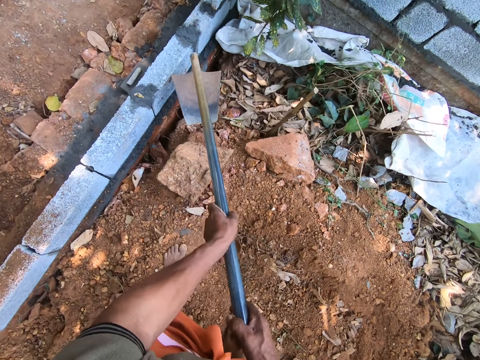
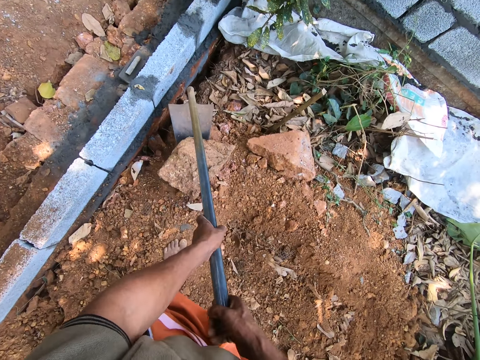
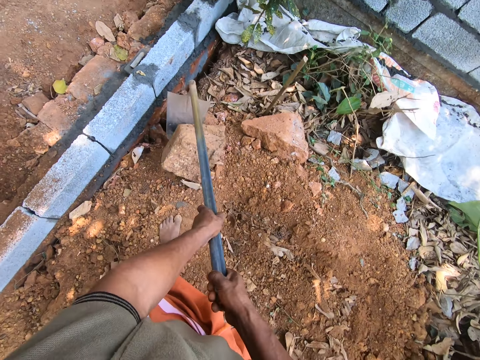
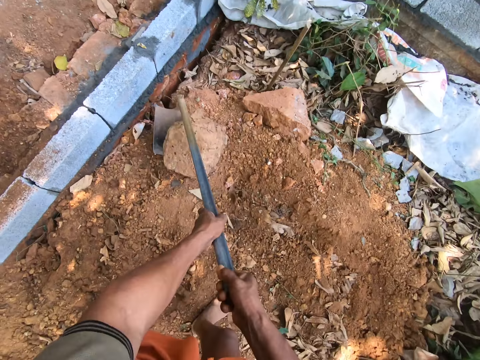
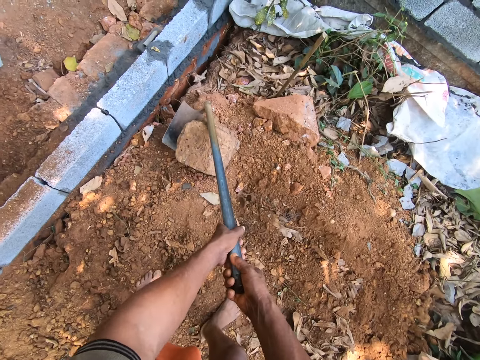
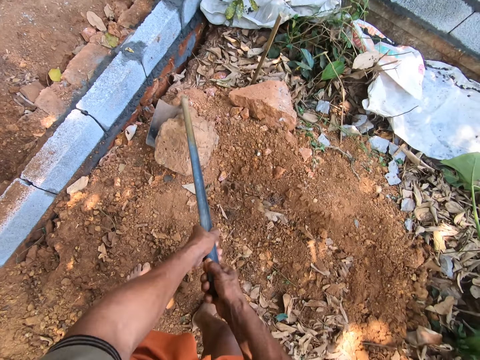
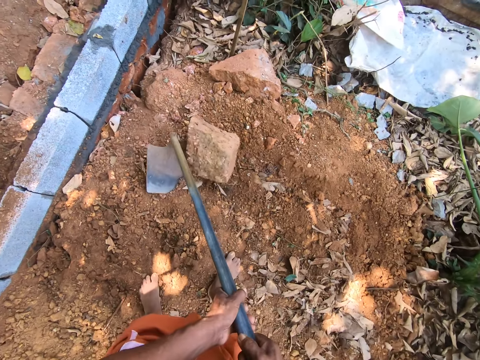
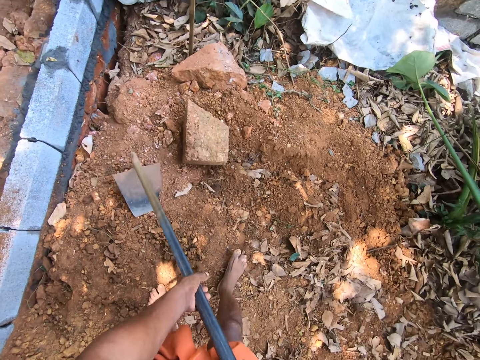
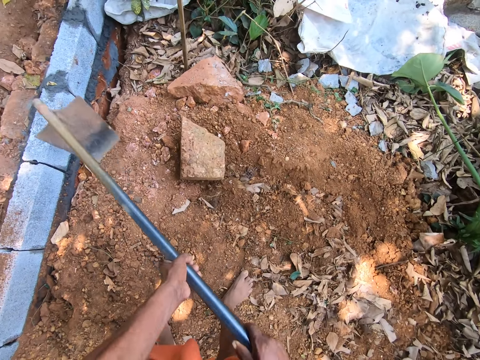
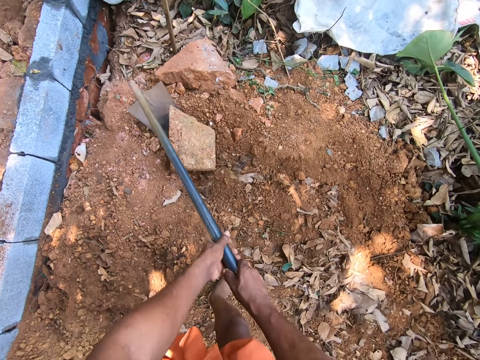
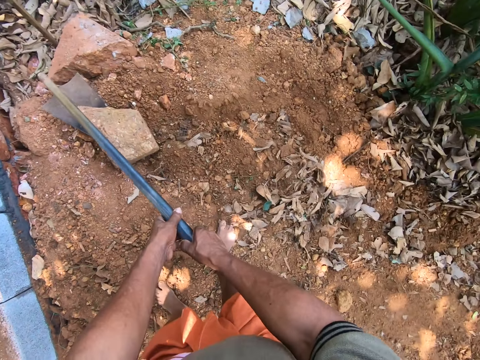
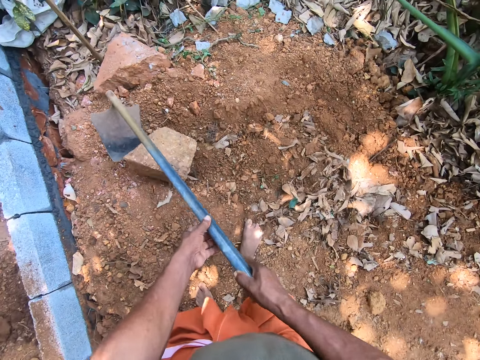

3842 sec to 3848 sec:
The camera wearer rolls a stone on the ground with the hoe in both hands. They remove the stone with the hoe.

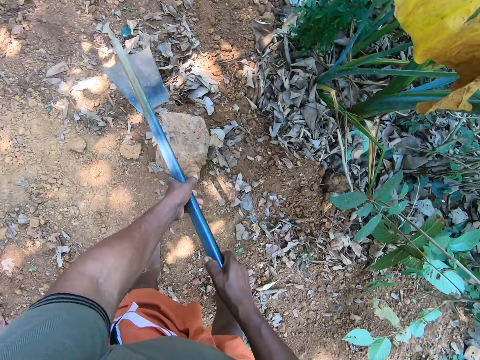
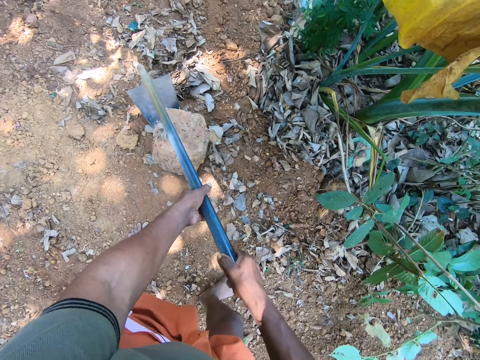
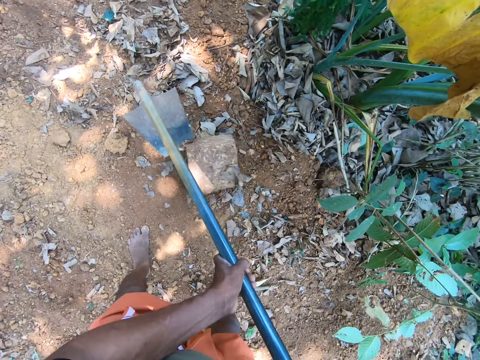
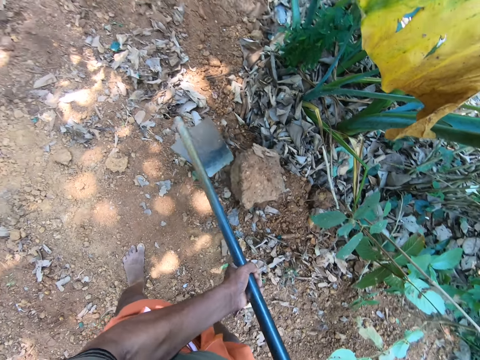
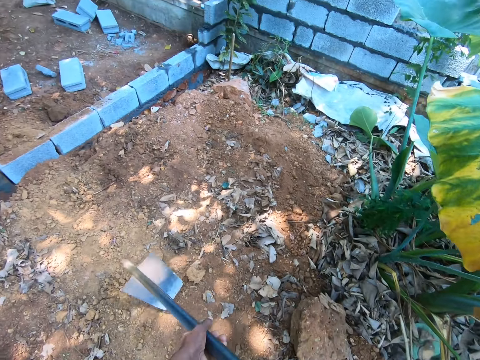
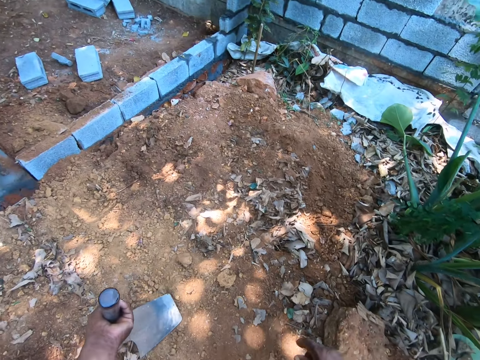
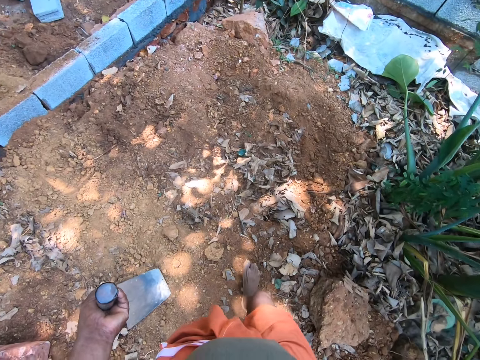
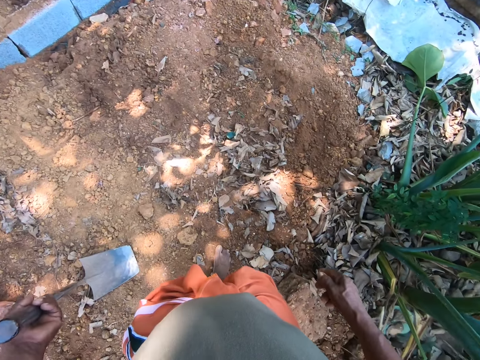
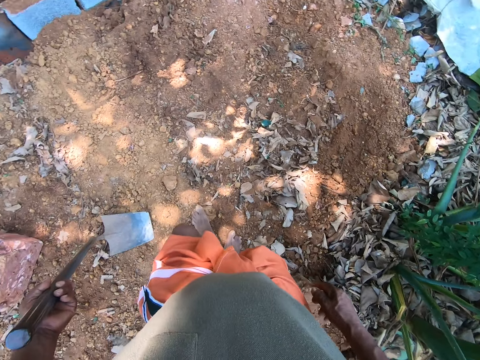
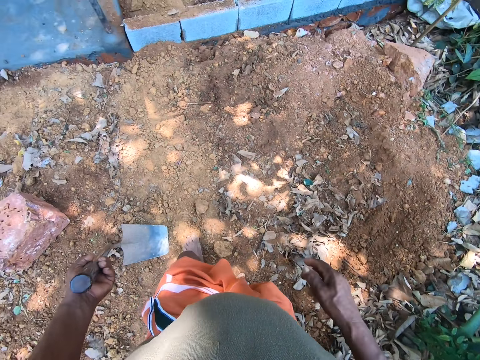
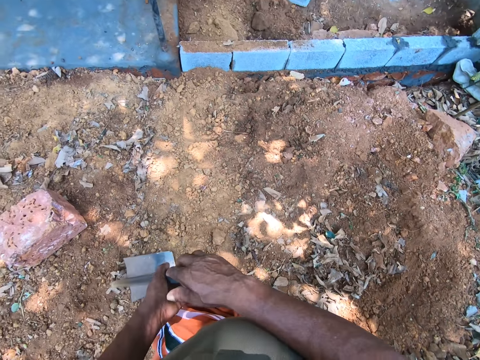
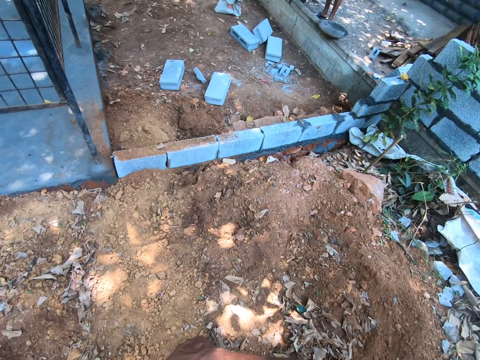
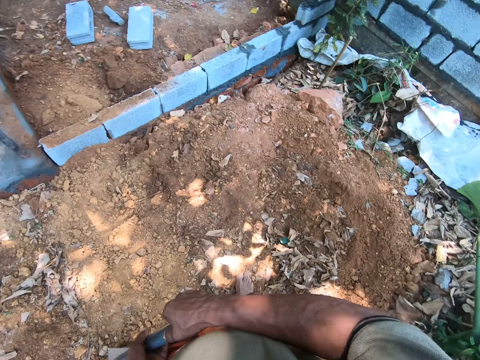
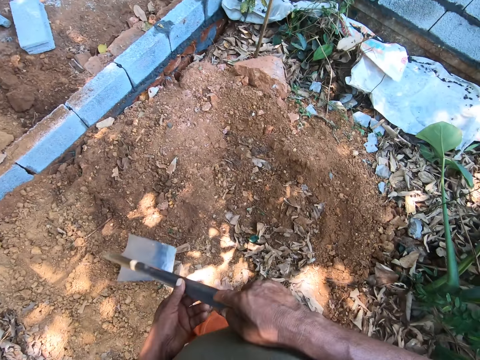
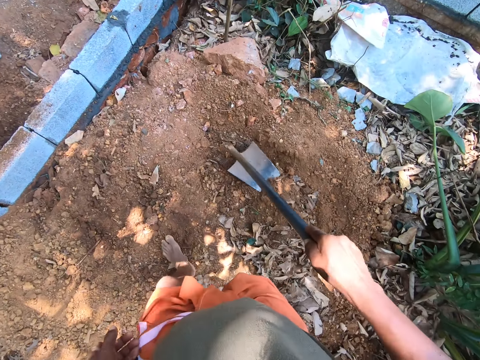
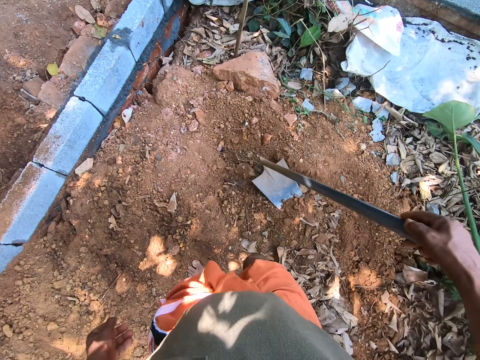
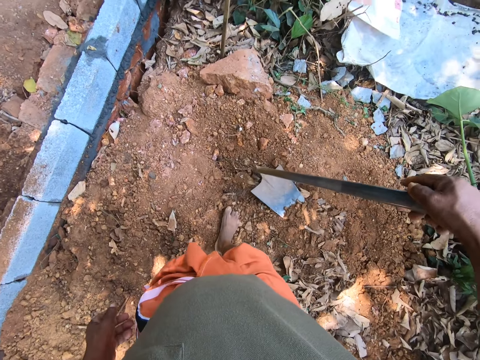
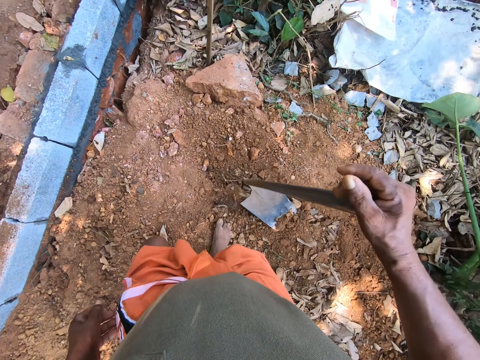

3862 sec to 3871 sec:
The camera wearer drops the hoe on the ground with his left hand.

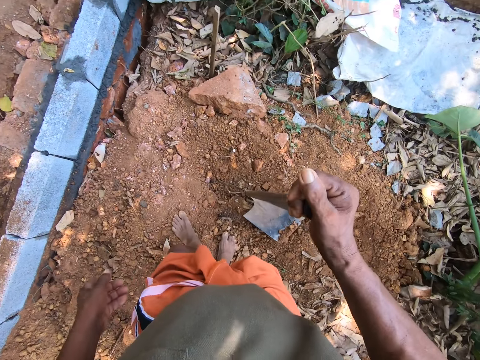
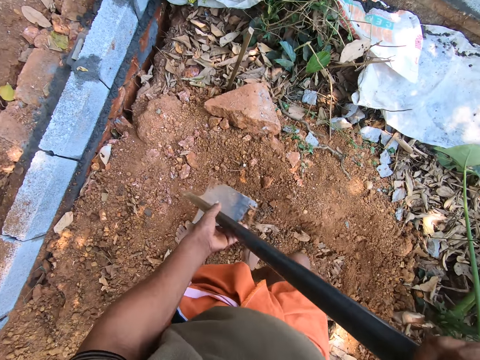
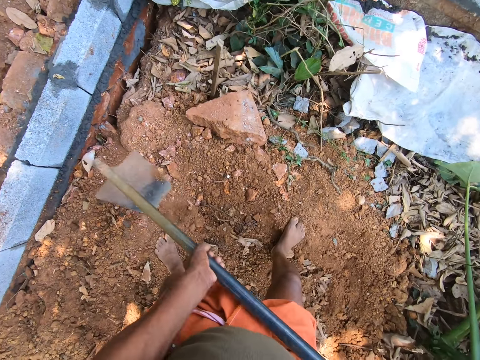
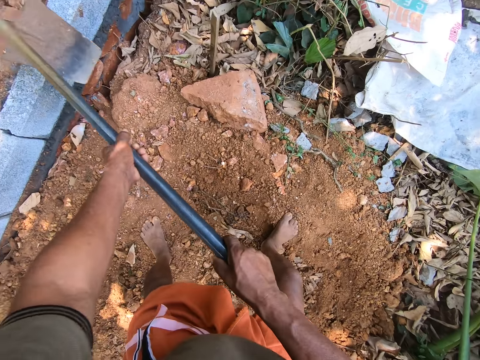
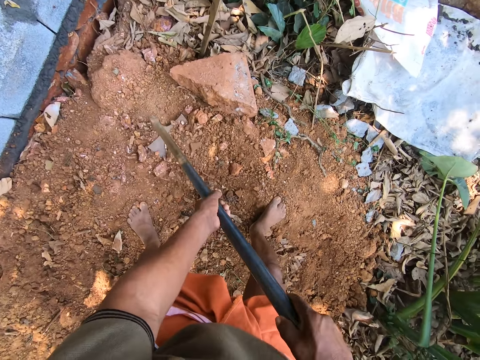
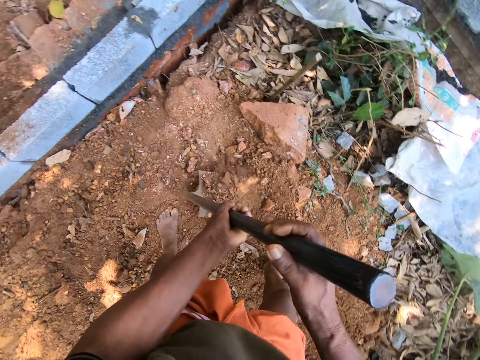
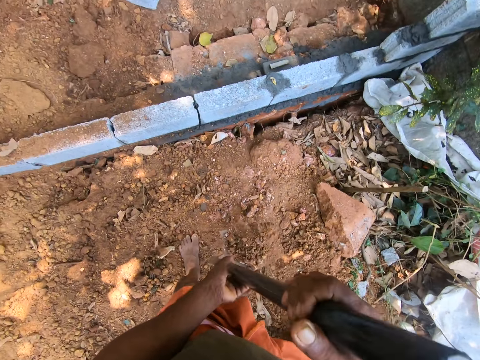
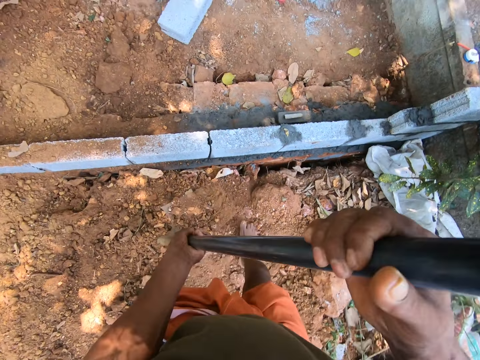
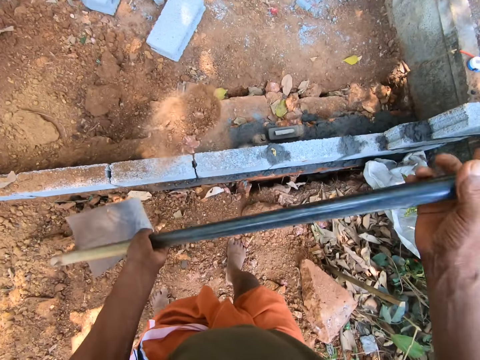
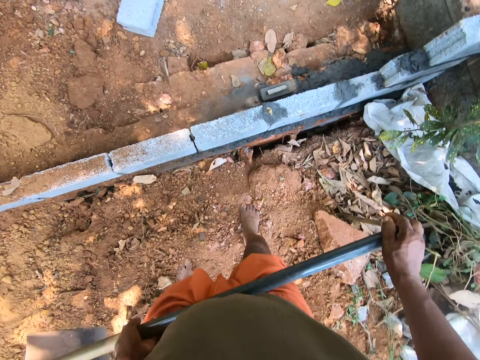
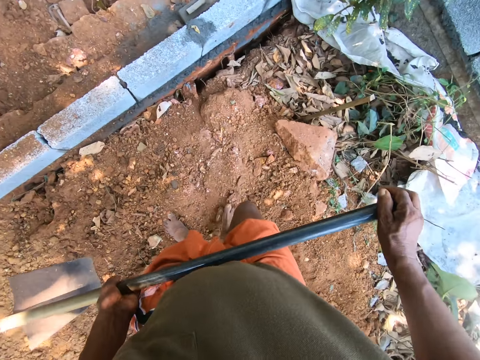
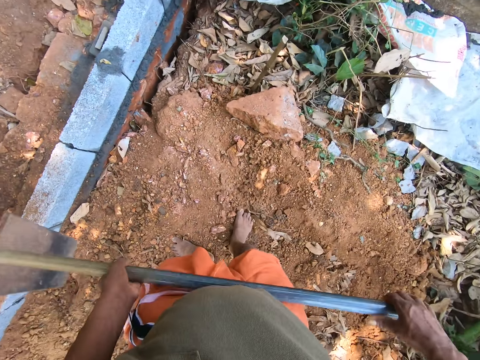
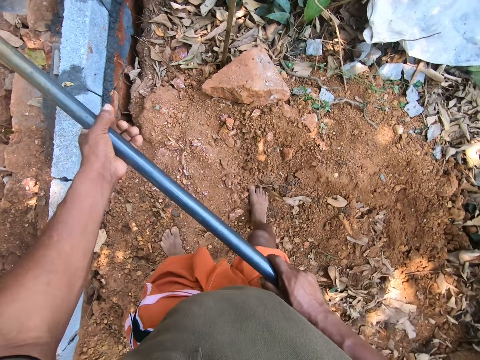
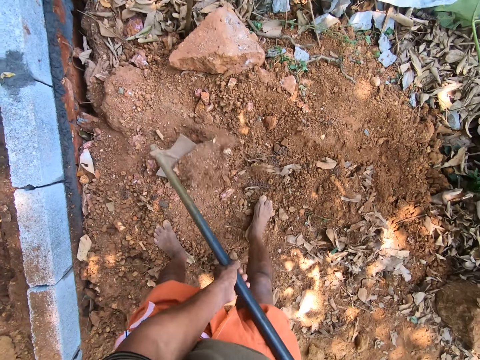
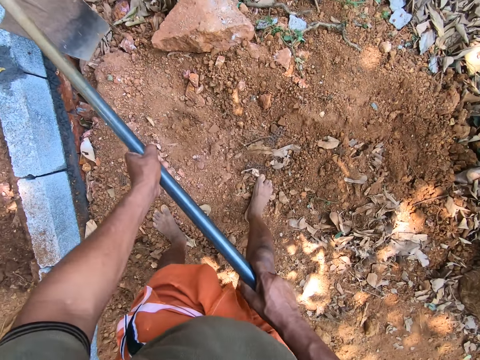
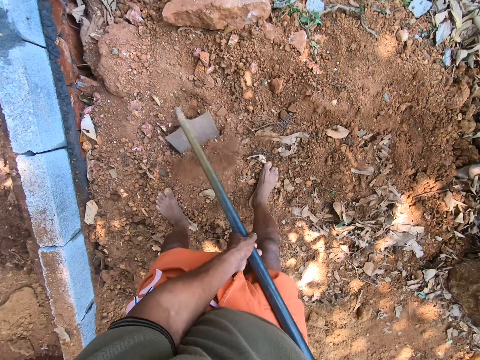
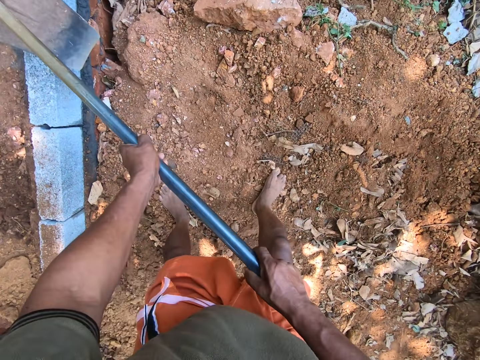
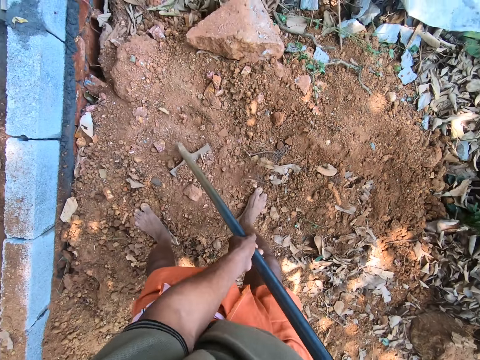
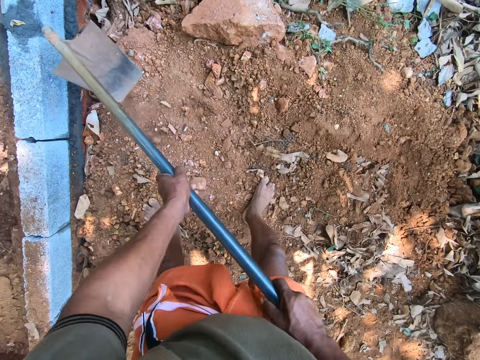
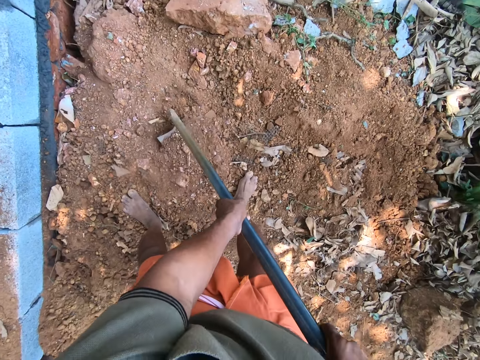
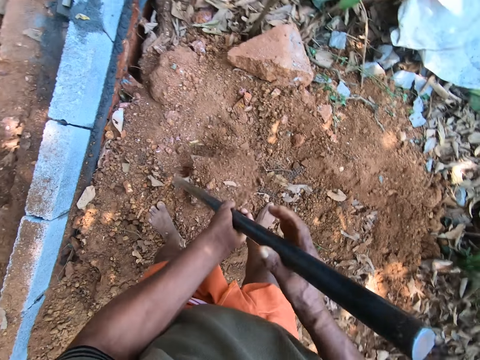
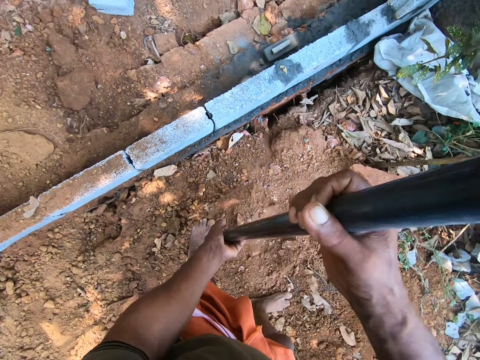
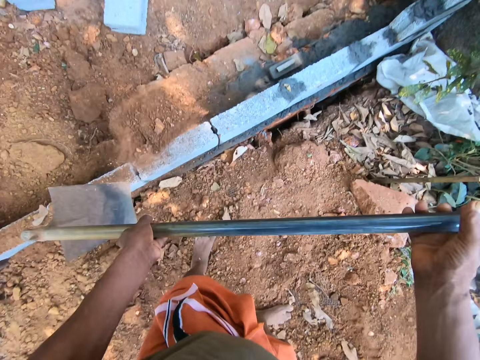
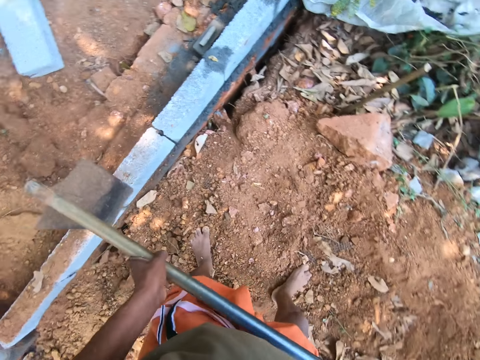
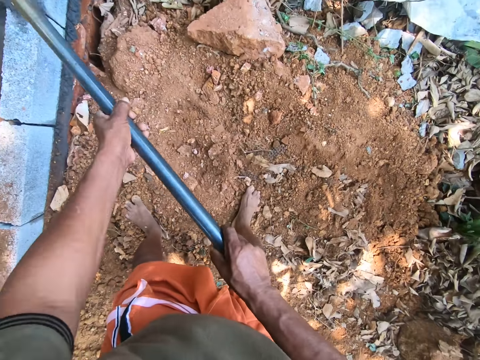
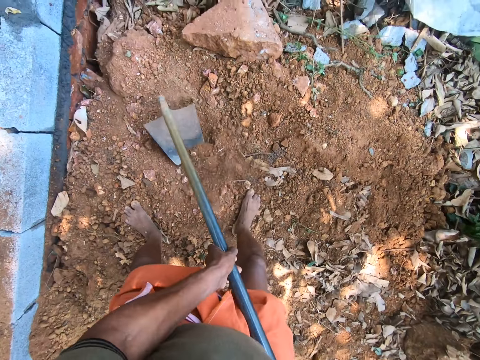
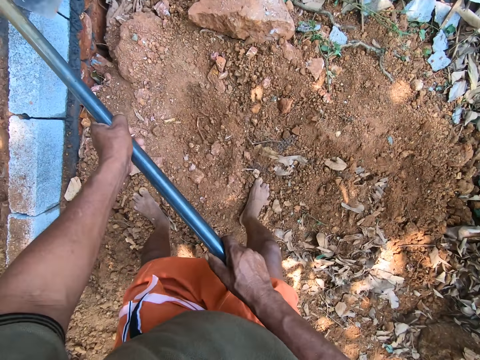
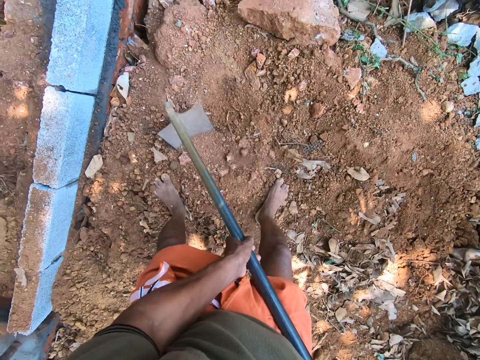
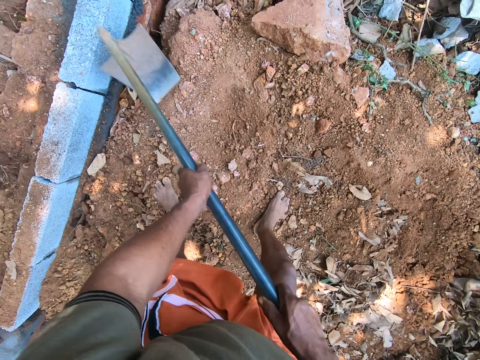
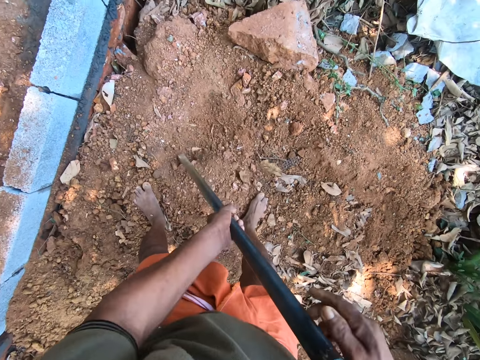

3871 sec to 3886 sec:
The camera wearer packs sand from the ground with the hoe in both hands. They pour the sand on the ground with the hoe in both hands. They pack the sand from the ground with the hoe in both hands. They pour the sand on the ground with the hoe in both hands. They dig with the hoe. They pack the sand from the ground with the hoe in both hands.
